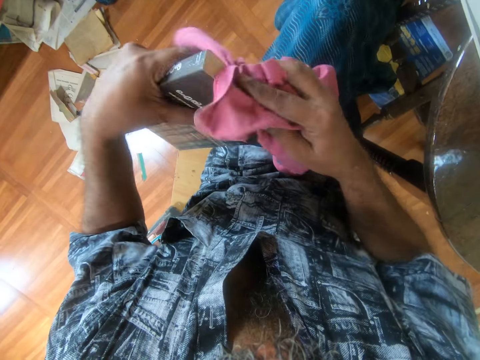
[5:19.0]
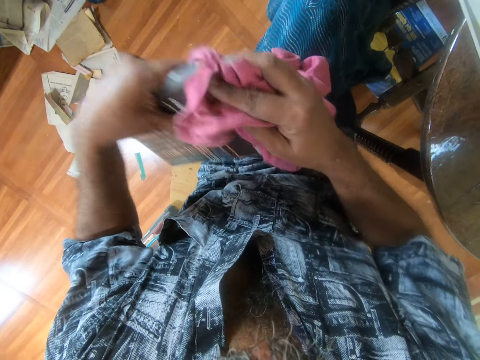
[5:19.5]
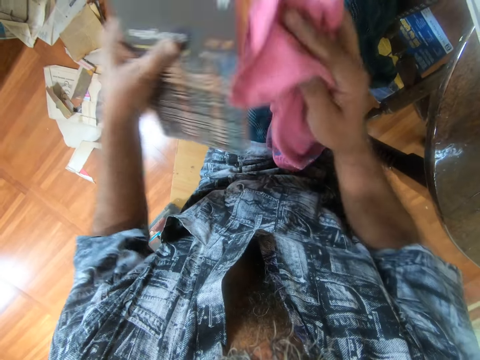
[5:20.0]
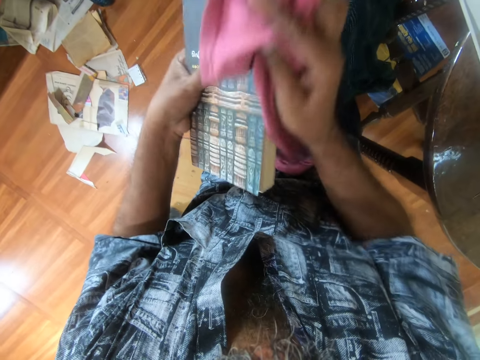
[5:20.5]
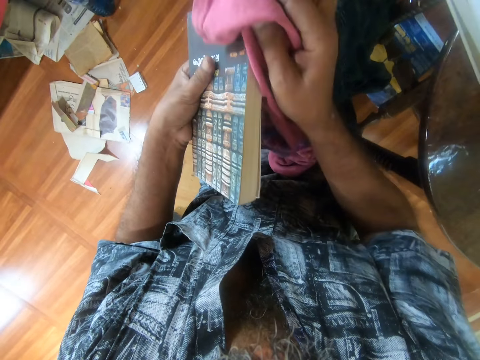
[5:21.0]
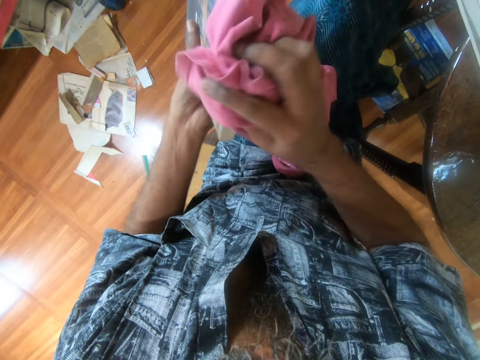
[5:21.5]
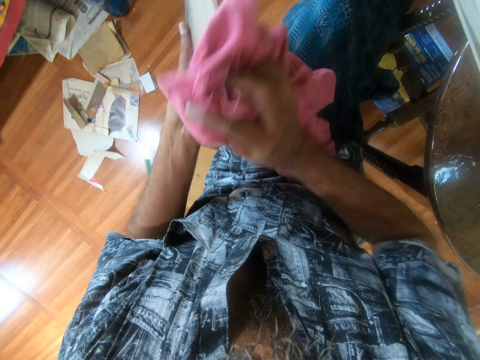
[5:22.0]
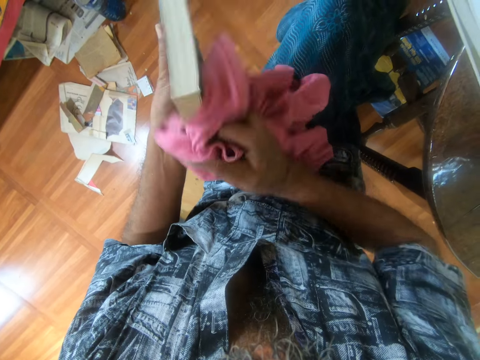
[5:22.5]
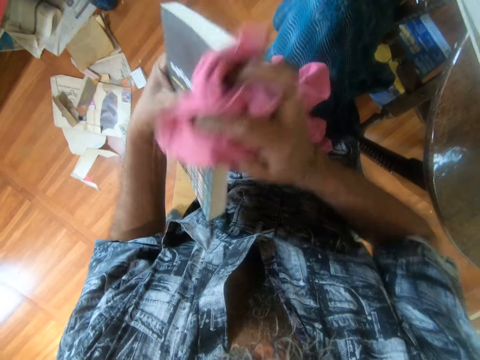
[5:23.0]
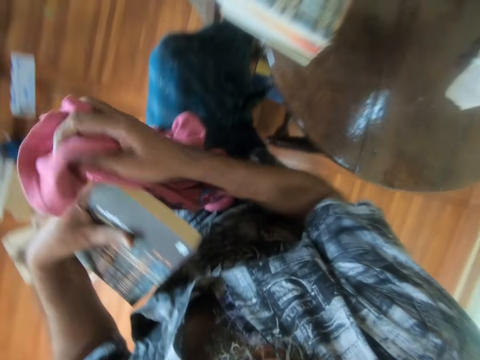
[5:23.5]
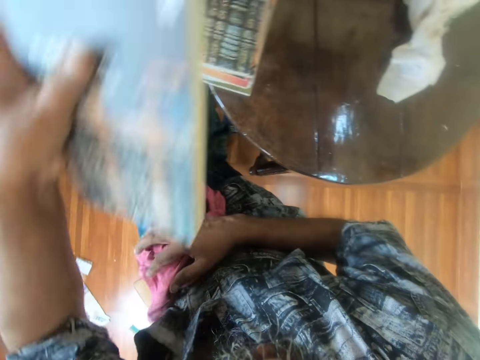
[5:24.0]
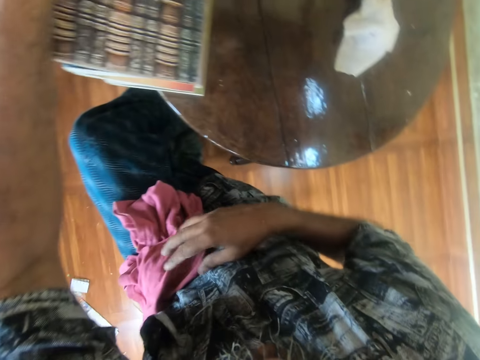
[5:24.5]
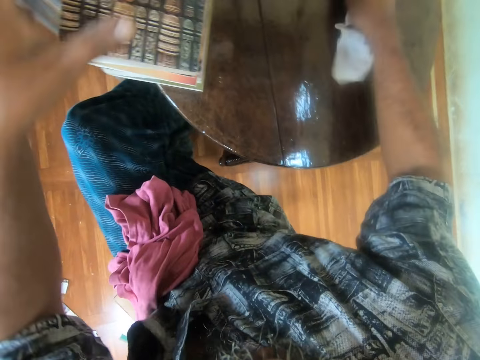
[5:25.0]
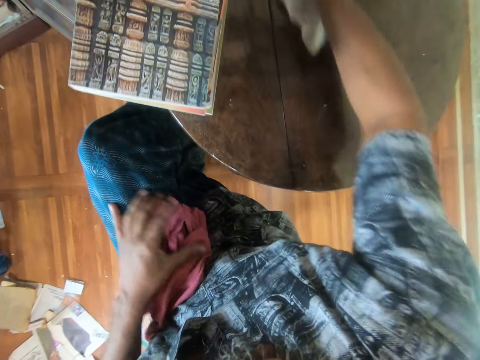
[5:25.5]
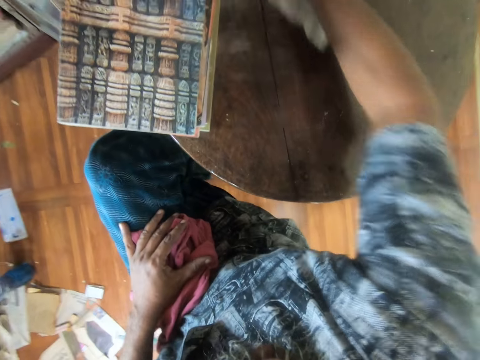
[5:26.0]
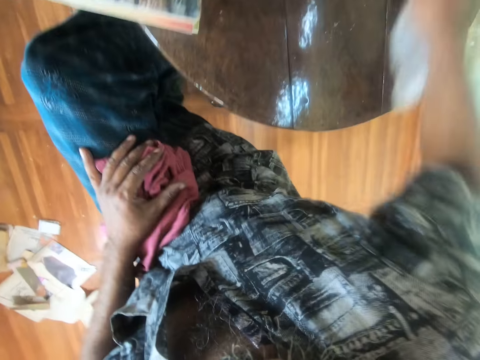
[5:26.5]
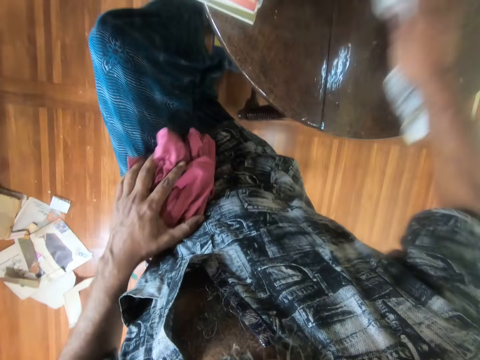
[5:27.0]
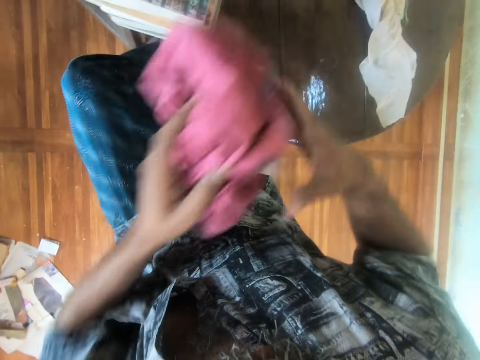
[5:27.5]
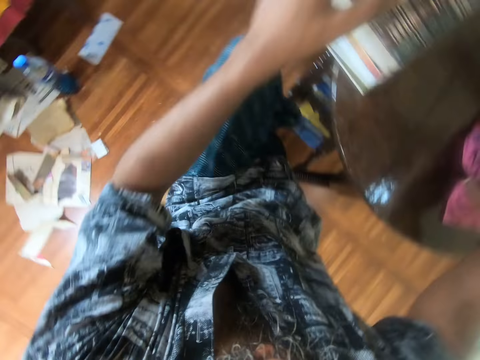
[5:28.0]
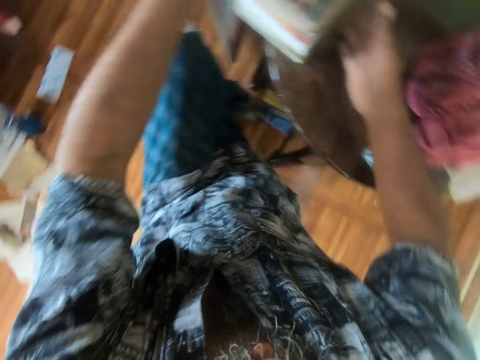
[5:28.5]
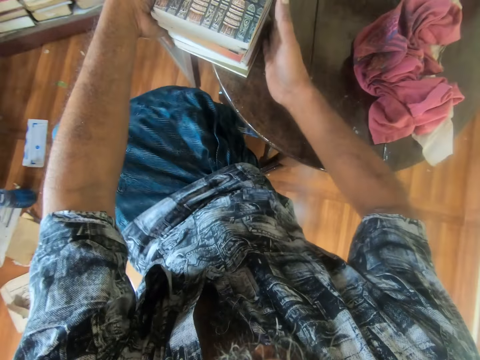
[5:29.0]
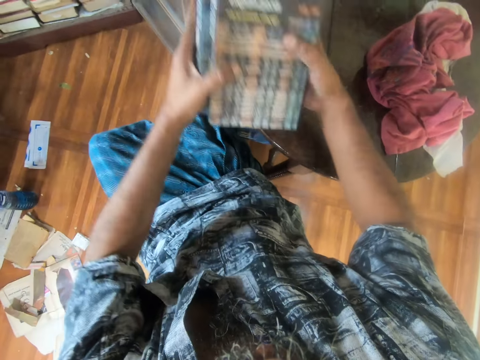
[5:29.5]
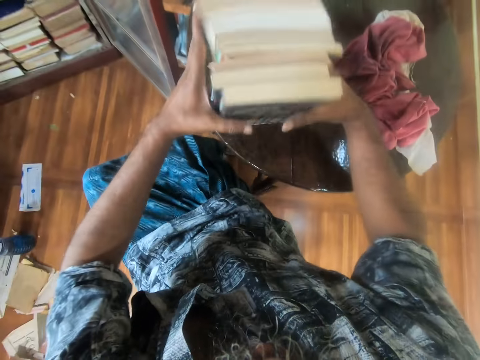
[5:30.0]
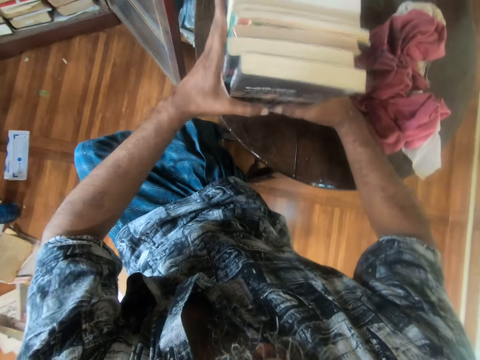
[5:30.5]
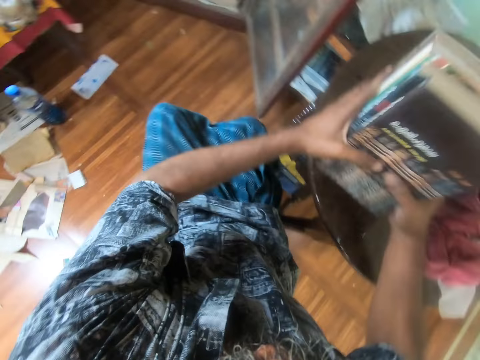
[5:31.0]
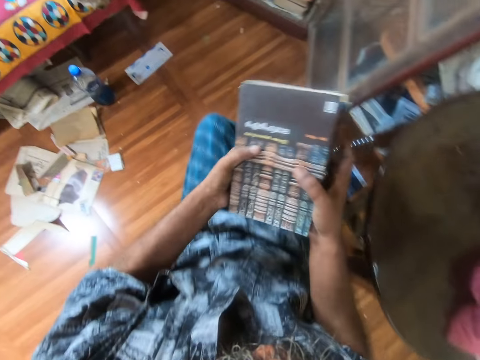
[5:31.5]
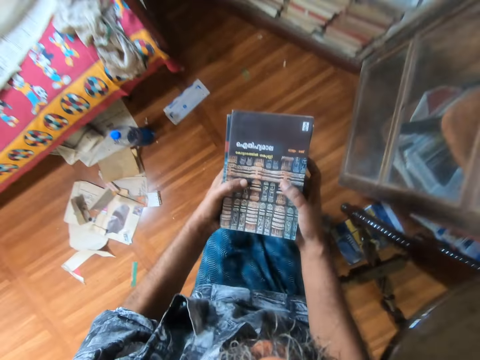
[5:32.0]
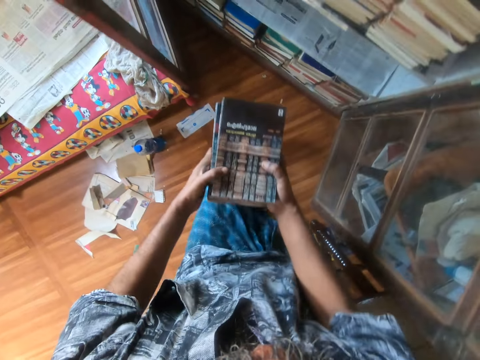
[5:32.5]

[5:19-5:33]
The camera wearer drops the piece of cloth or cloth towel on the thighs. They place the book on top of the other books on the table. They wipe the table with the cloth towel. They pick up the piece of cloth, move the cloth towel, and pass the piece of cloth to the right hand. They drop the cloth towel on the table. They move the book. They lift the books and hit the books on the table.

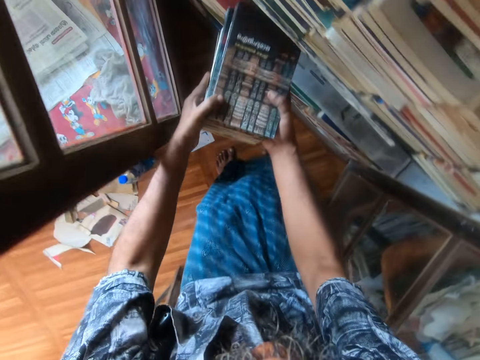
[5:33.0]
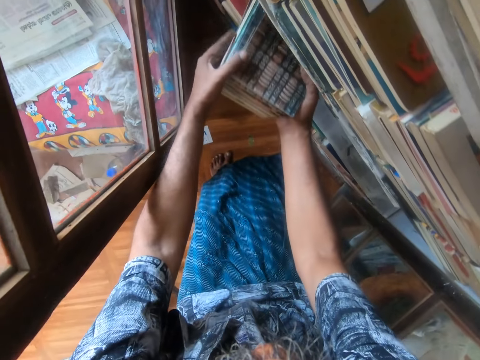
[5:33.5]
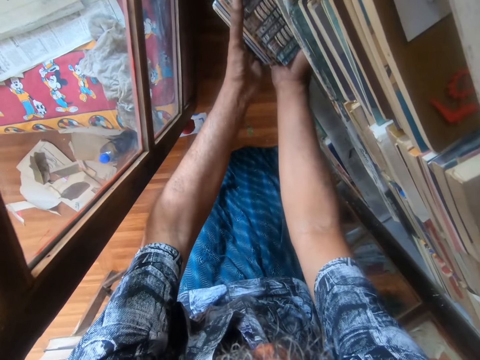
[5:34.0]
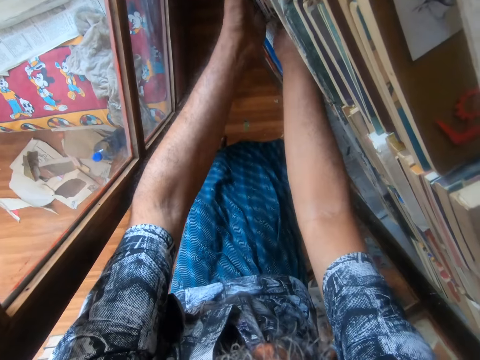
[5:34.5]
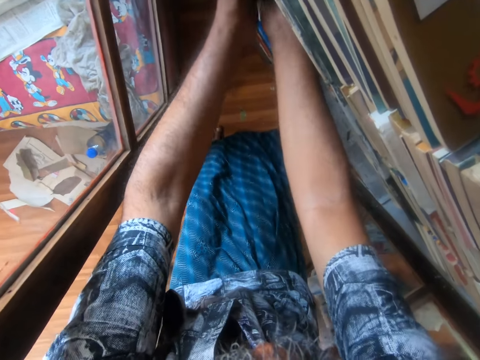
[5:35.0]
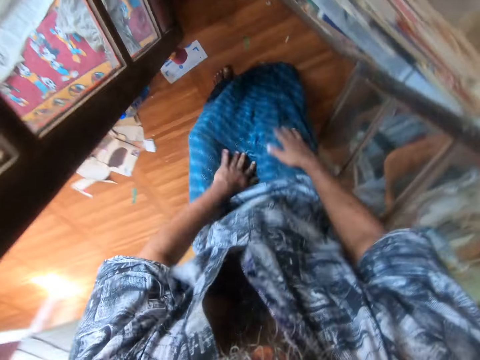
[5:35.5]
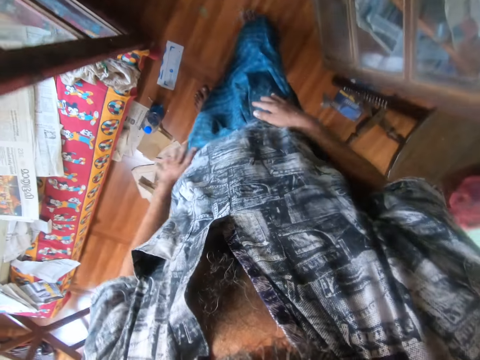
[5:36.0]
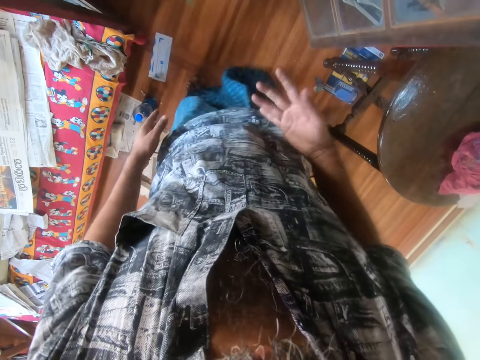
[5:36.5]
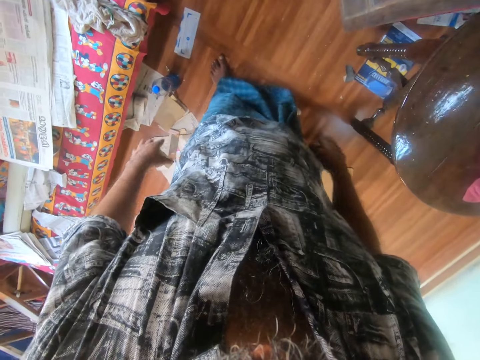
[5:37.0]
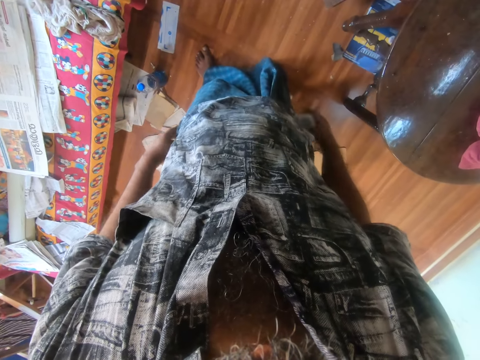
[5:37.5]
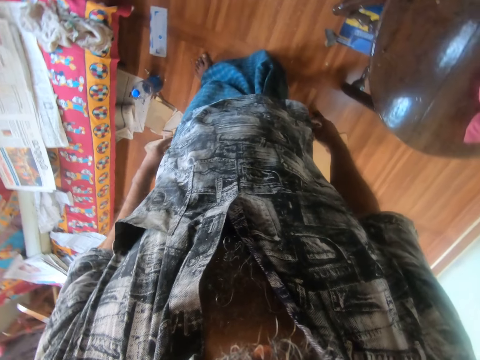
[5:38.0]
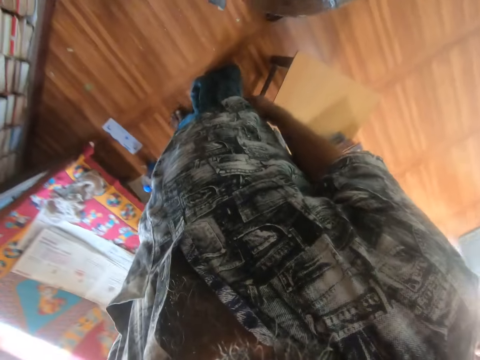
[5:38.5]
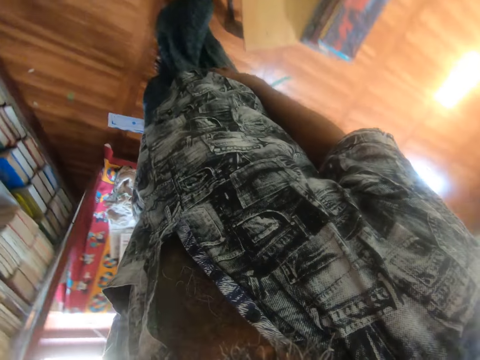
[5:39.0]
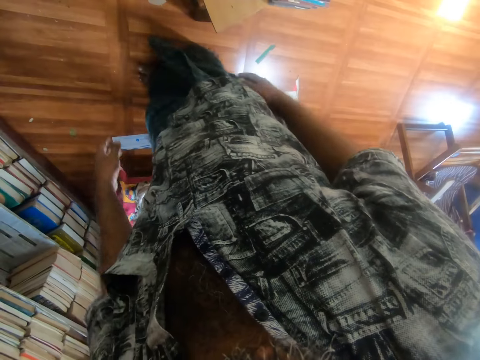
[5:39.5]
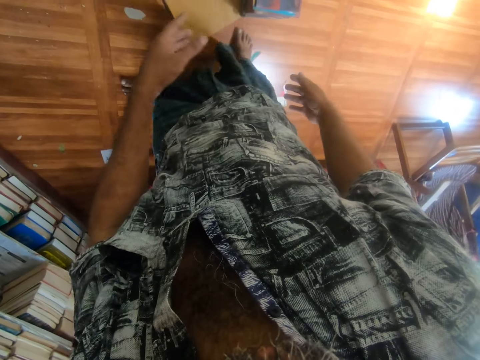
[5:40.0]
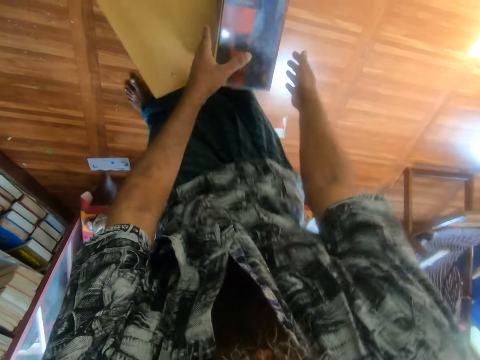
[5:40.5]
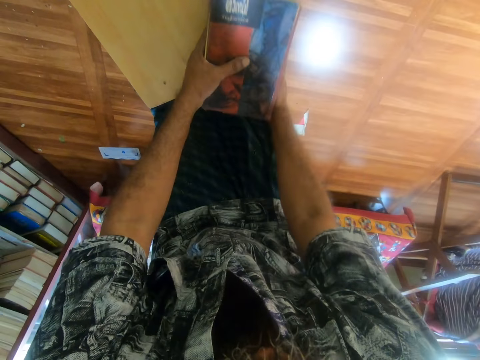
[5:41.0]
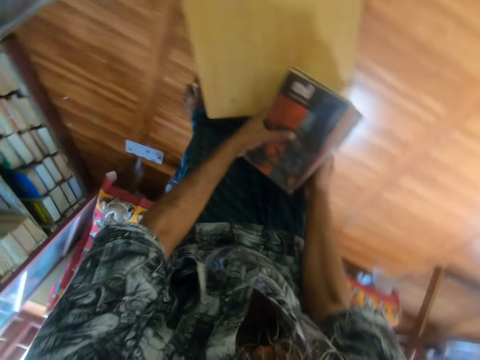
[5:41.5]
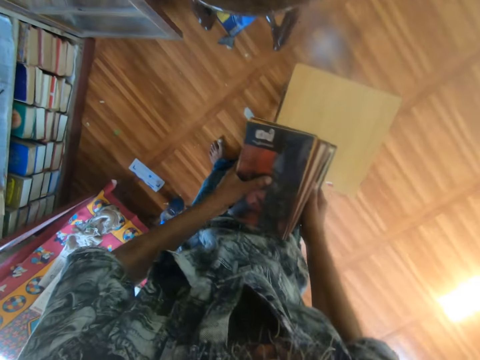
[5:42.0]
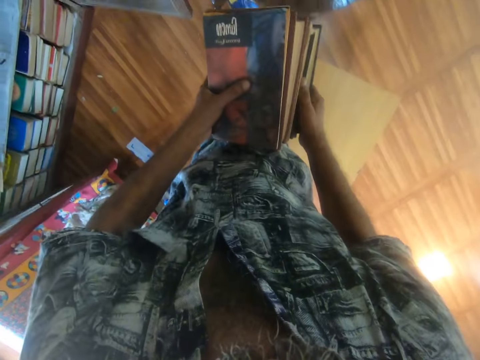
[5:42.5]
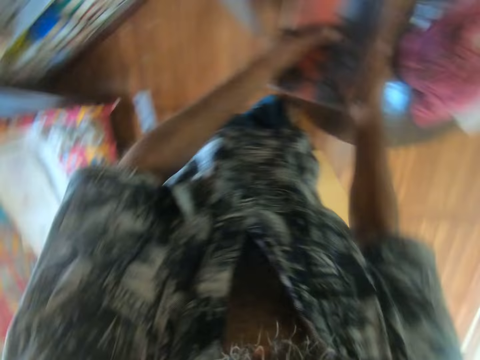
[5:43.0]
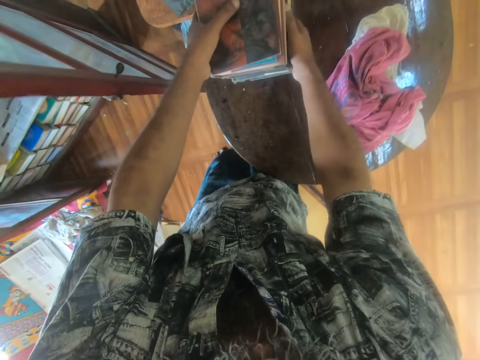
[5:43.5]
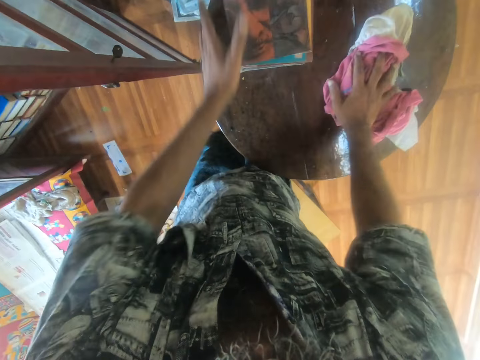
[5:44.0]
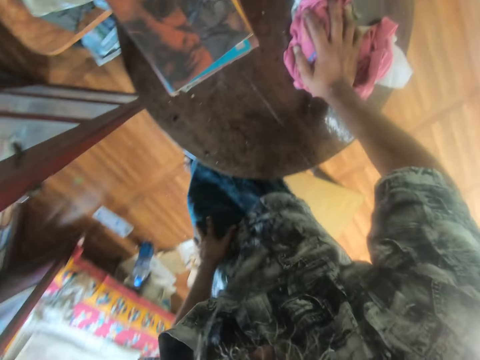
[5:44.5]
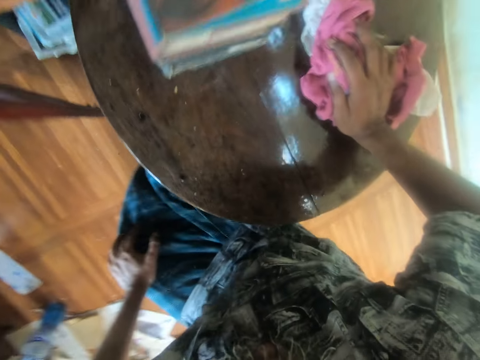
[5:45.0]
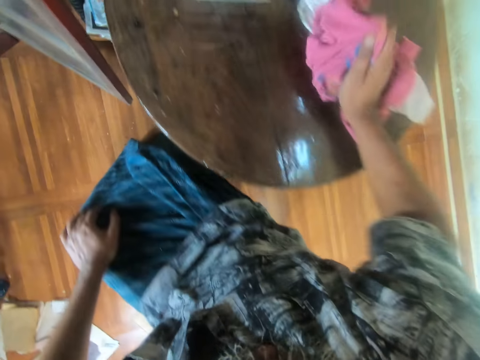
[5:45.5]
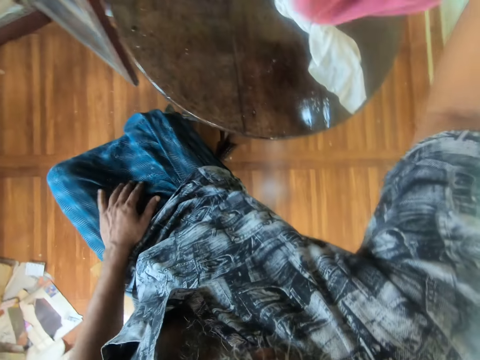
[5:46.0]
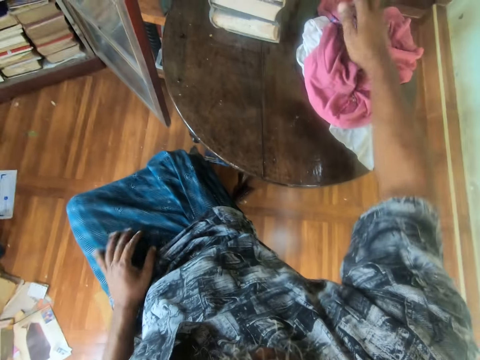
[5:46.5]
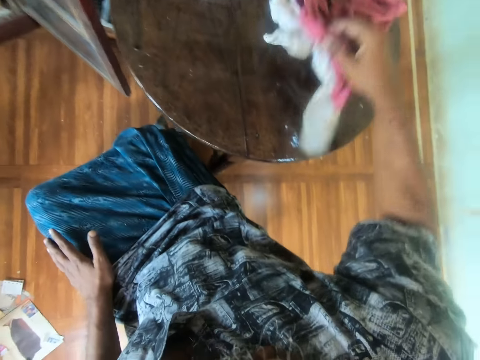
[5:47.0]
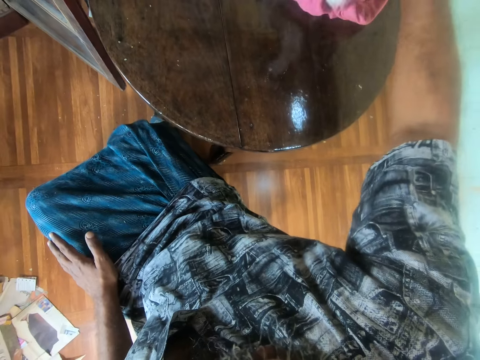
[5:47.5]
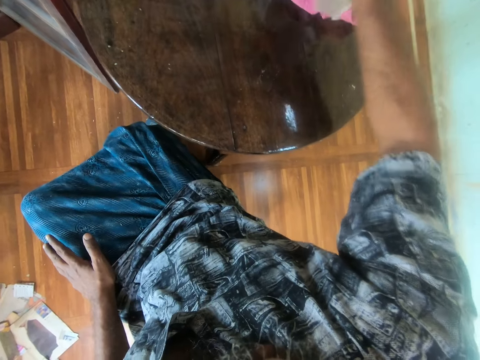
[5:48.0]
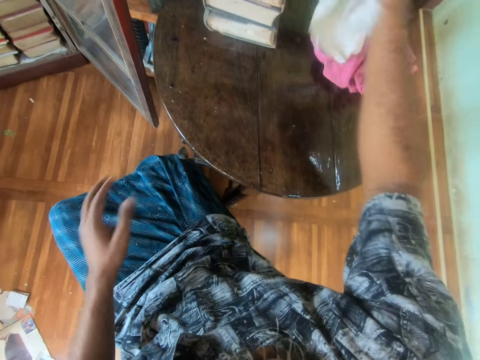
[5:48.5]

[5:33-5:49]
The camera wearer wakes up from the chair. They place books in the shelf. They wipe hands on the clothes. They look around. They move the books and pick up the books on the table. They place the books on the table. They touch the cloth on the table. They sit on the chair. They move the piece of cloth on the table.
